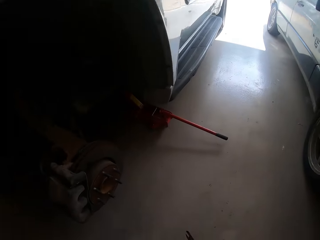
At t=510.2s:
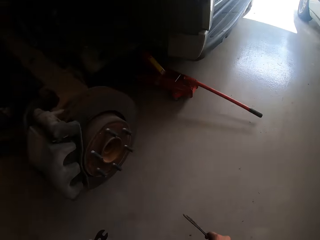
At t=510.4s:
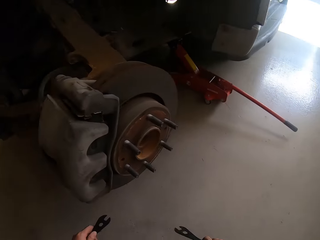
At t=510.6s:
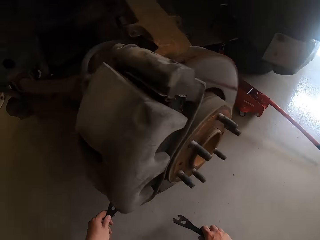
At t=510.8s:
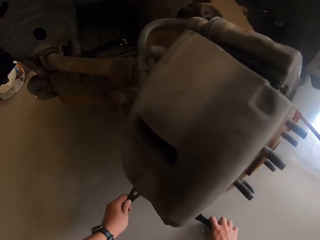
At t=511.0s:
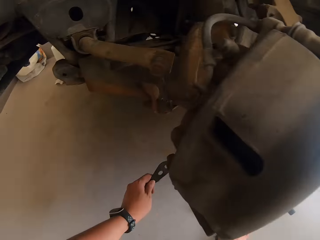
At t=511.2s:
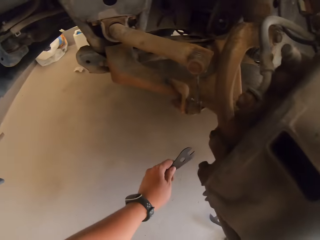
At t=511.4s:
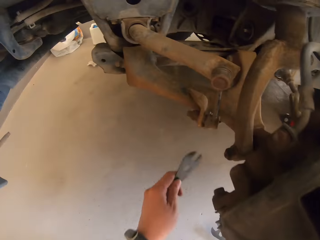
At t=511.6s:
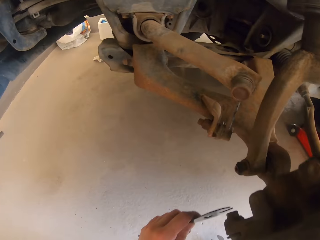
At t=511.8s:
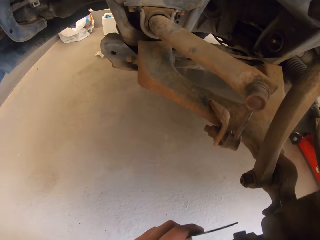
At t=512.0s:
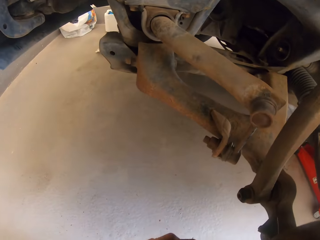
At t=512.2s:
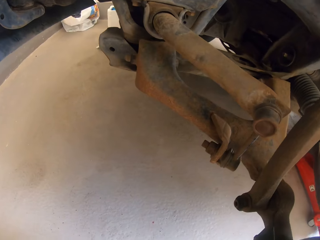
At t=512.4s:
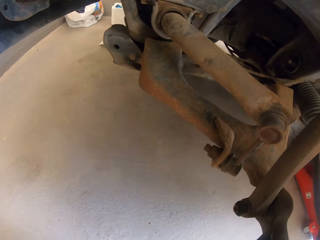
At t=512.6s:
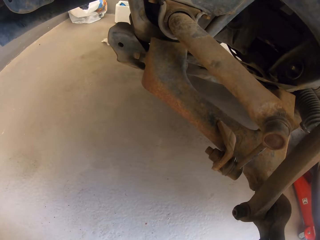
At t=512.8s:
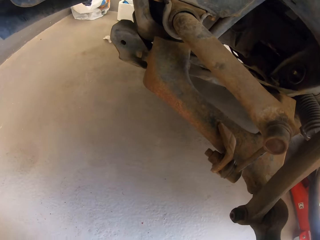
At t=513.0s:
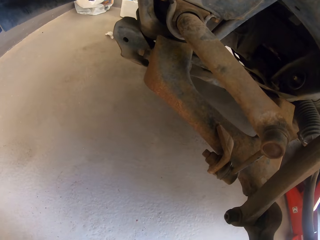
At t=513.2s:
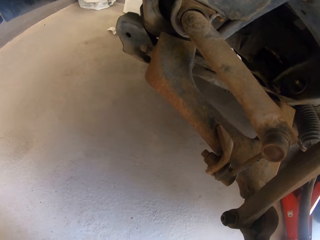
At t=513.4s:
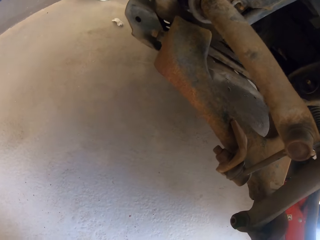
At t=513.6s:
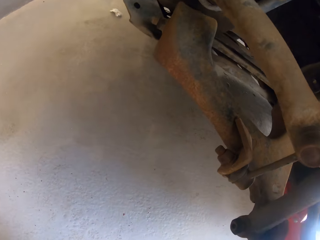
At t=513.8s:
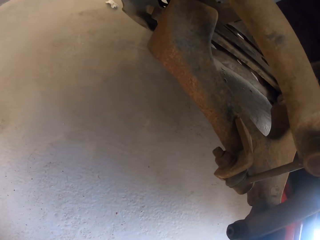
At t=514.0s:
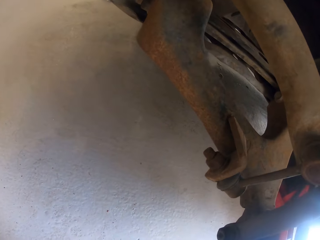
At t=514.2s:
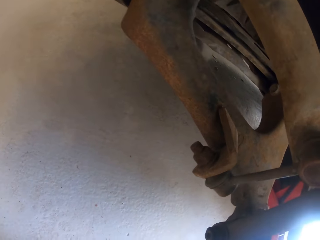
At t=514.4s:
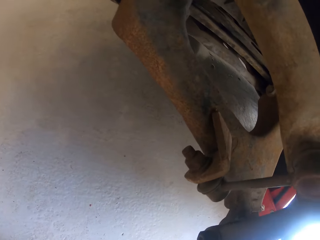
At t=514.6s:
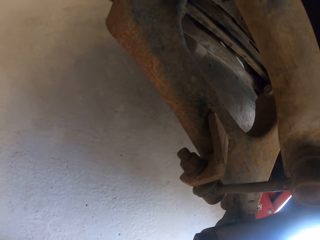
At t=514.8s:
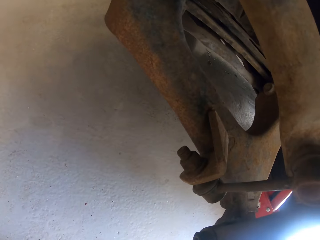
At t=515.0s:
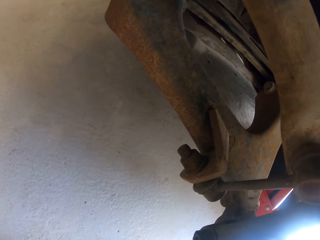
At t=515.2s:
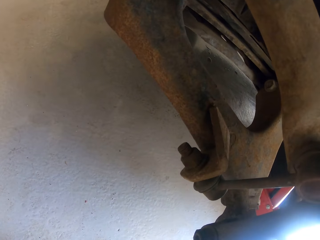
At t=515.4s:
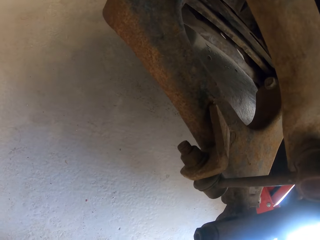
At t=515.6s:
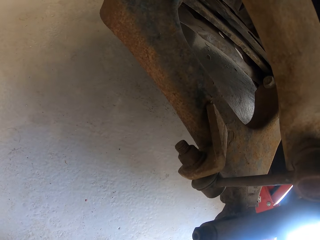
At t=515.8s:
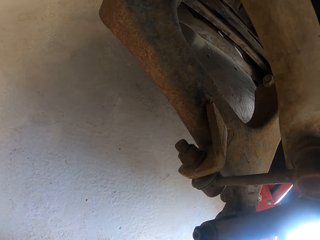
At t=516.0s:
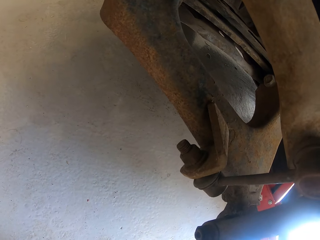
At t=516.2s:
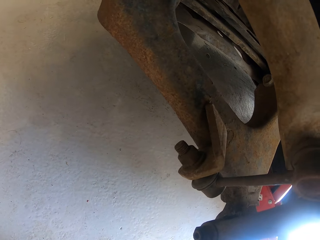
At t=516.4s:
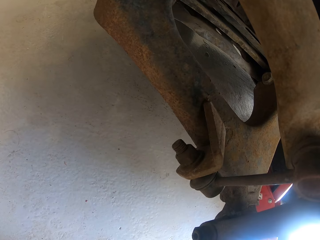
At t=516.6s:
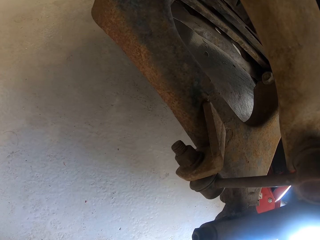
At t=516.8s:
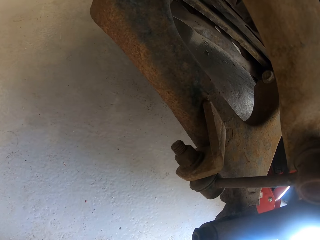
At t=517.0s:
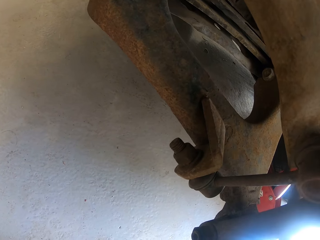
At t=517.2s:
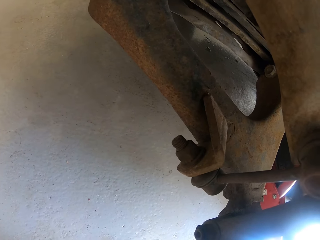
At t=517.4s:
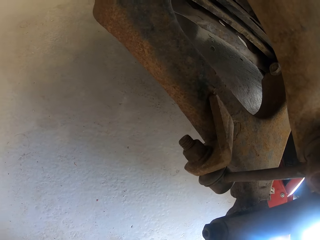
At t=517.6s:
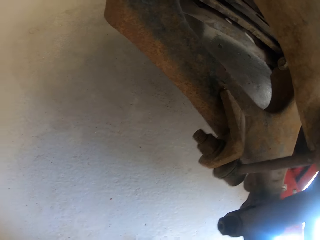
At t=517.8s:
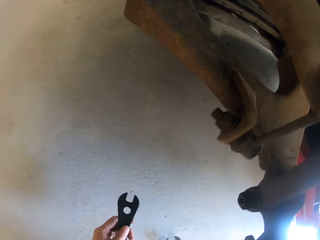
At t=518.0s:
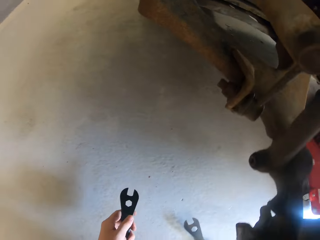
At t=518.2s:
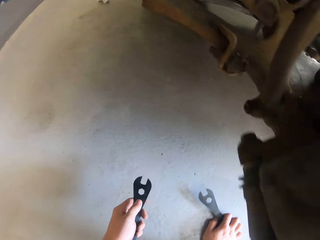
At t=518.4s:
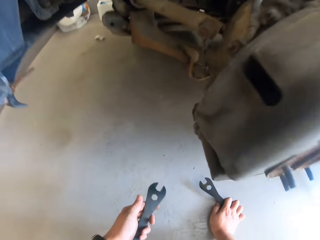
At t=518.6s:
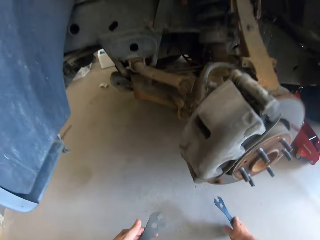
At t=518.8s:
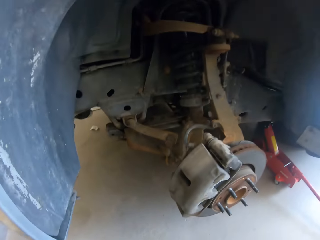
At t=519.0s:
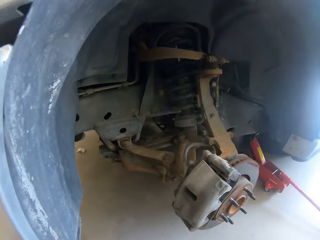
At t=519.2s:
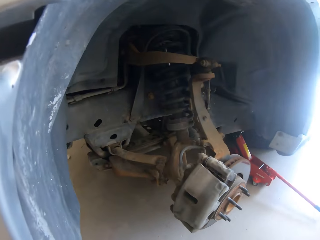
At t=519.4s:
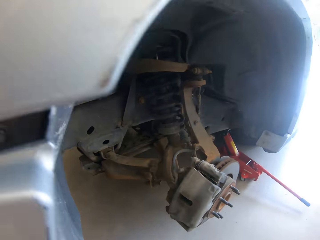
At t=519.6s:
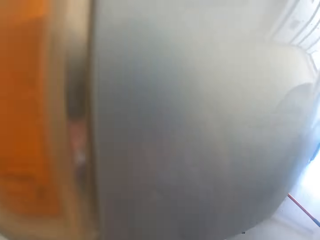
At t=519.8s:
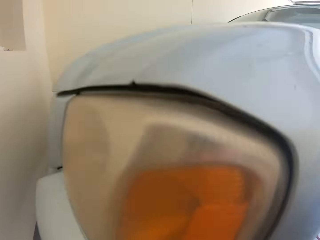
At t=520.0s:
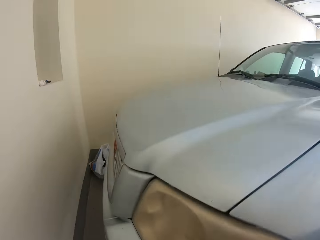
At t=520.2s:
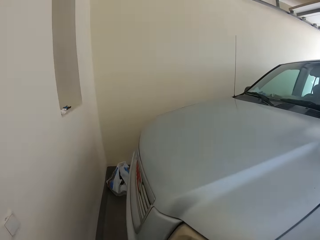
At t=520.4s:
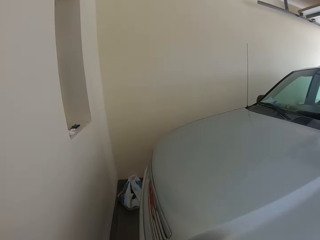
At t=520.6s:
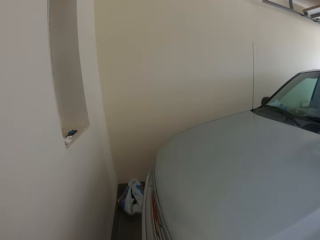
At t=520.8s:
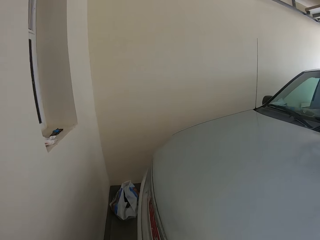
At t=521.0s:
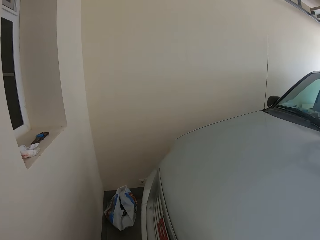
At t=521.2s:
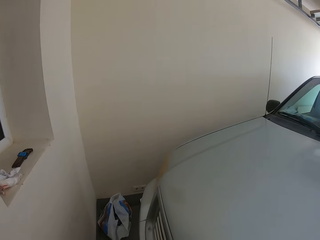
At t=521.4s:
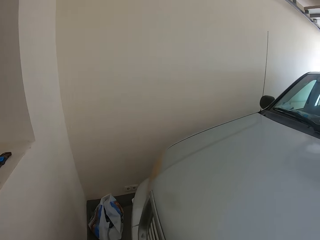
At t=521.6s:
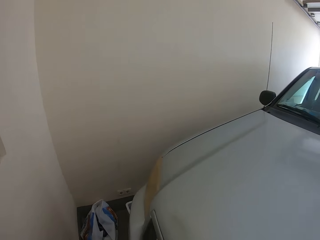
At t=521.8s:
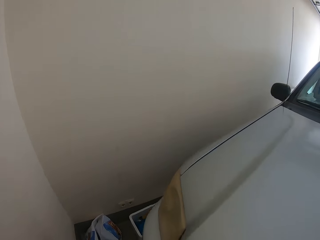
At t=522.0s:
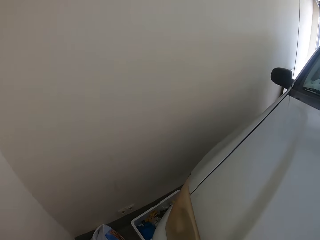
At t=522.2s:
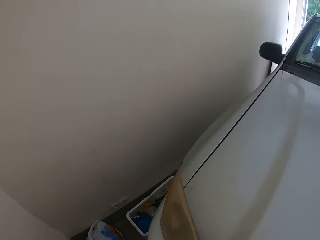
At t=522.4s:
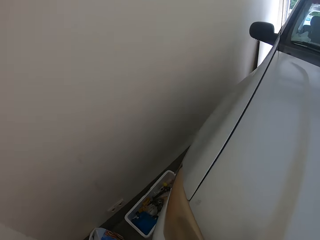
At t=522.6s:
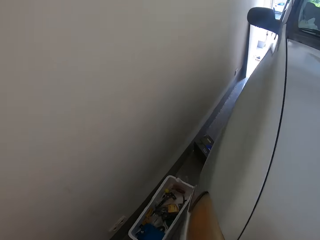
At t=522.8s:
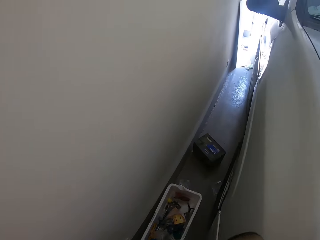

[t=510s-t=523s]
The camera wearer bends beside the vehicle. He looks under the vehicle. He fastens the lug nuts. He looks at a spanner. He stands from his knees. He walks beside the wall around the garage.

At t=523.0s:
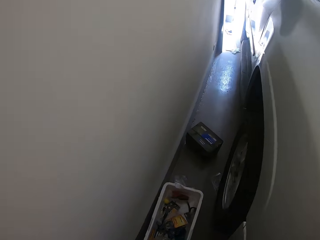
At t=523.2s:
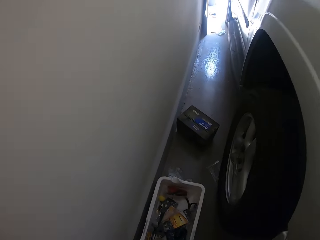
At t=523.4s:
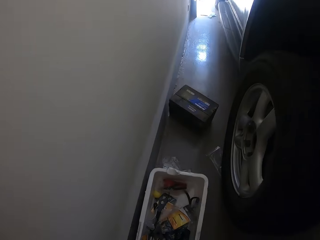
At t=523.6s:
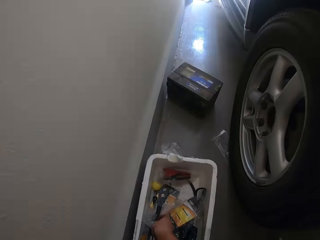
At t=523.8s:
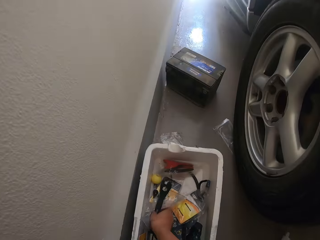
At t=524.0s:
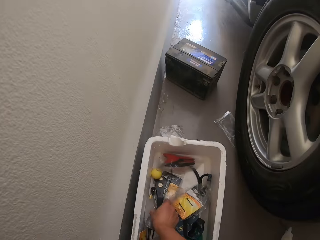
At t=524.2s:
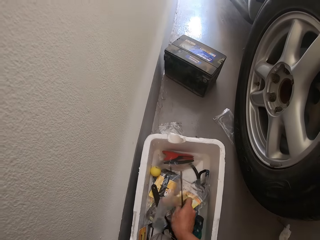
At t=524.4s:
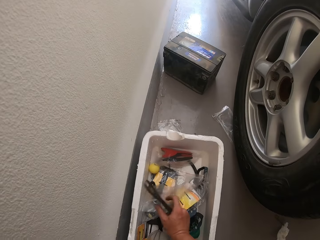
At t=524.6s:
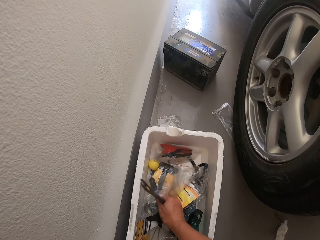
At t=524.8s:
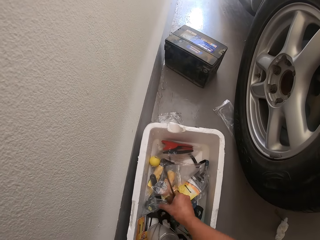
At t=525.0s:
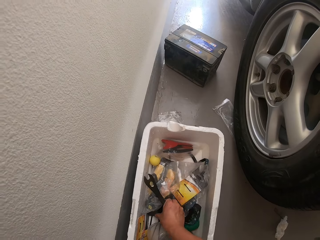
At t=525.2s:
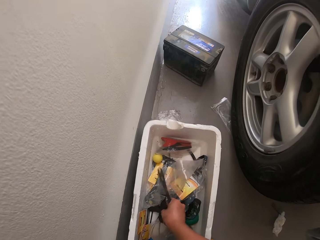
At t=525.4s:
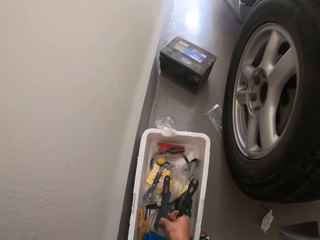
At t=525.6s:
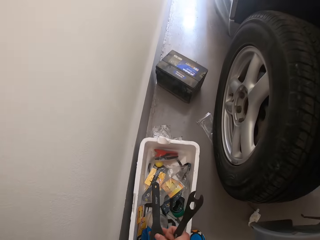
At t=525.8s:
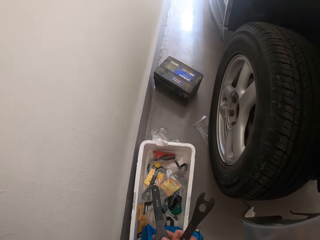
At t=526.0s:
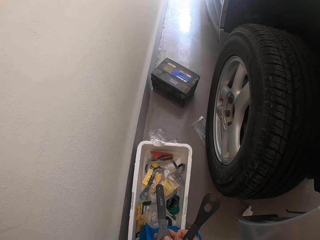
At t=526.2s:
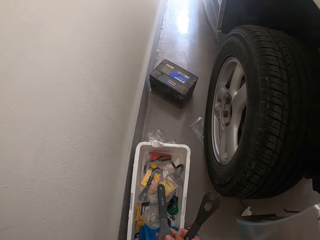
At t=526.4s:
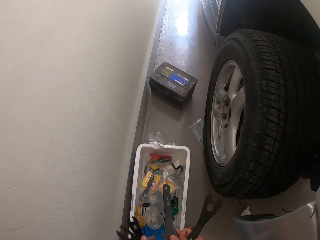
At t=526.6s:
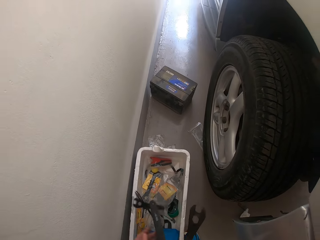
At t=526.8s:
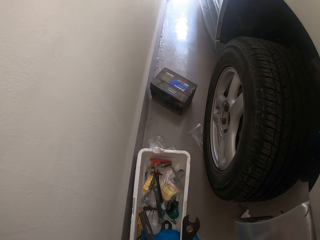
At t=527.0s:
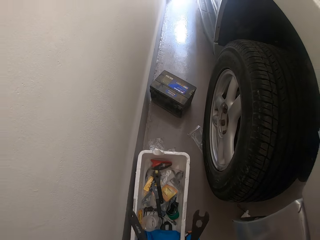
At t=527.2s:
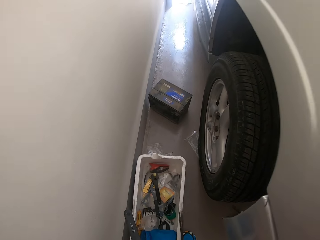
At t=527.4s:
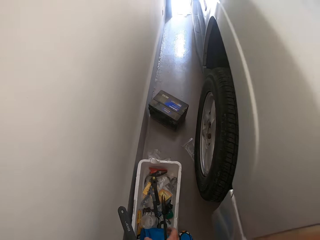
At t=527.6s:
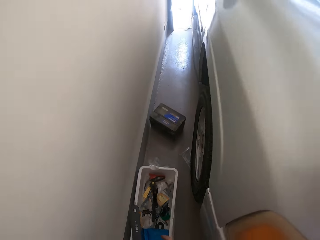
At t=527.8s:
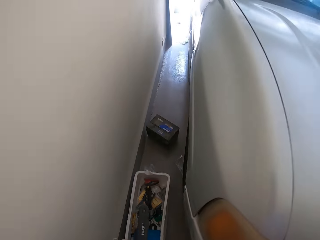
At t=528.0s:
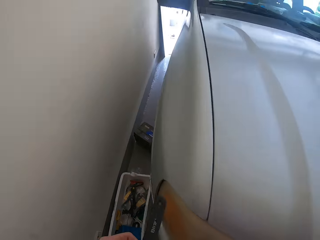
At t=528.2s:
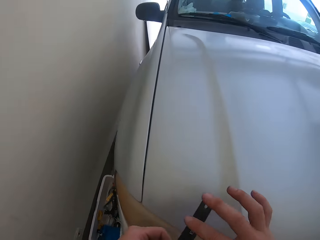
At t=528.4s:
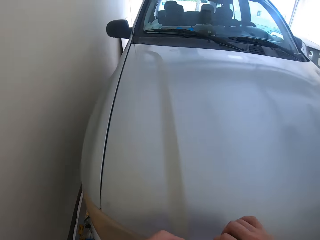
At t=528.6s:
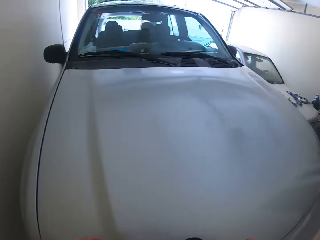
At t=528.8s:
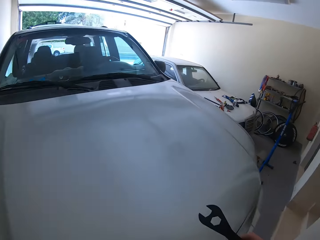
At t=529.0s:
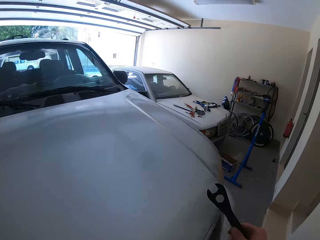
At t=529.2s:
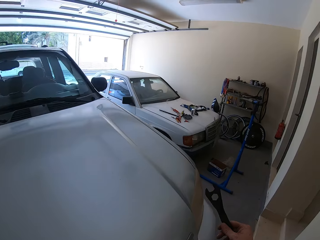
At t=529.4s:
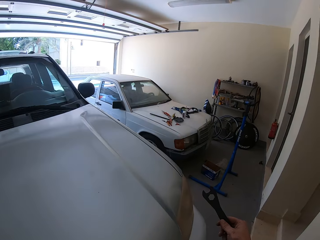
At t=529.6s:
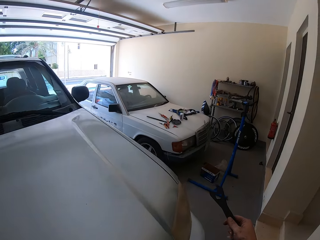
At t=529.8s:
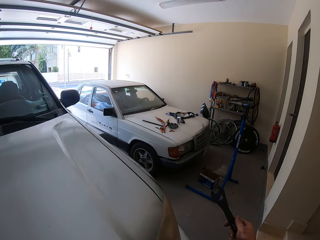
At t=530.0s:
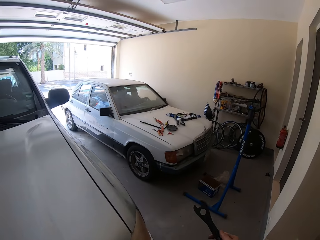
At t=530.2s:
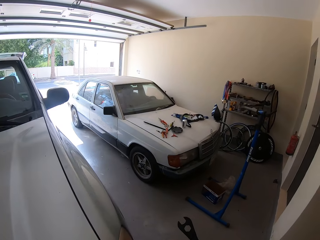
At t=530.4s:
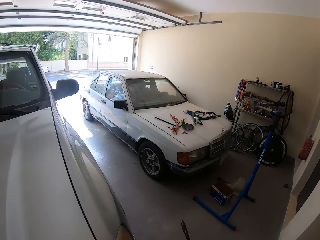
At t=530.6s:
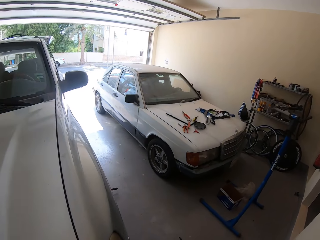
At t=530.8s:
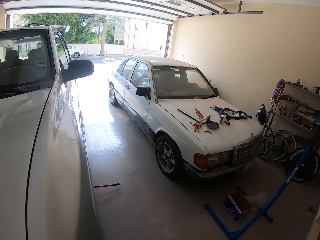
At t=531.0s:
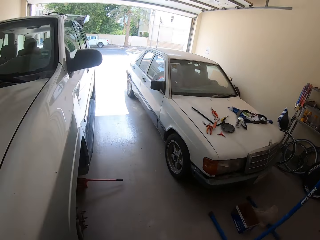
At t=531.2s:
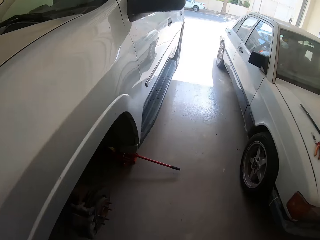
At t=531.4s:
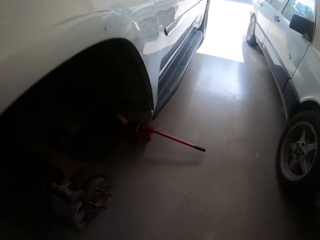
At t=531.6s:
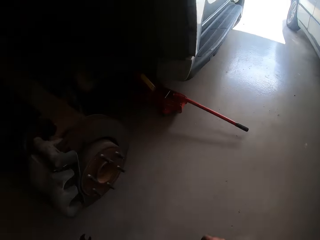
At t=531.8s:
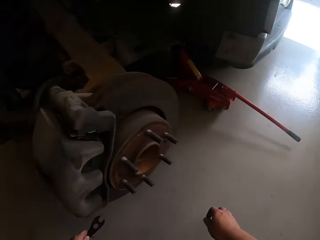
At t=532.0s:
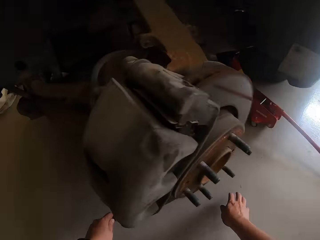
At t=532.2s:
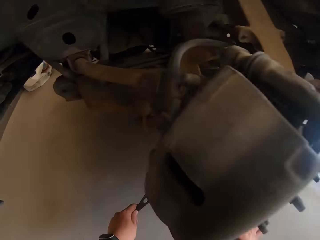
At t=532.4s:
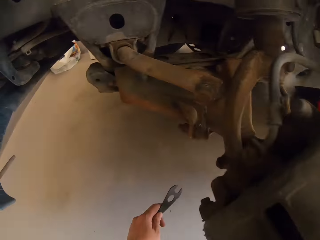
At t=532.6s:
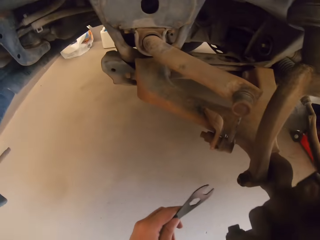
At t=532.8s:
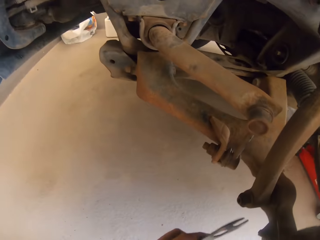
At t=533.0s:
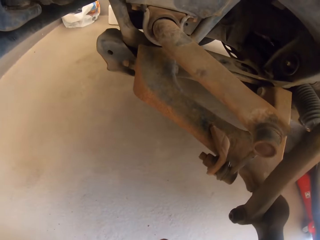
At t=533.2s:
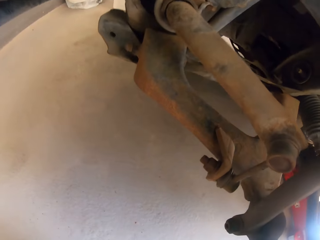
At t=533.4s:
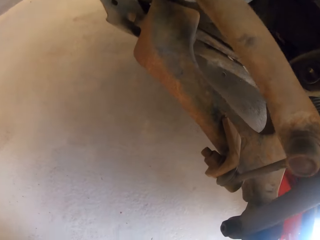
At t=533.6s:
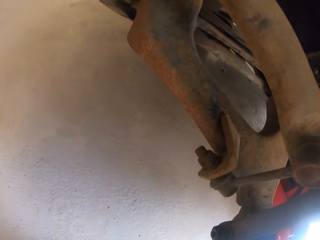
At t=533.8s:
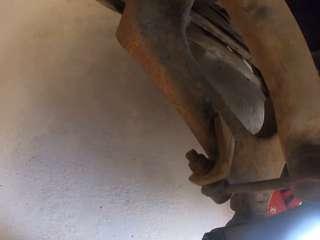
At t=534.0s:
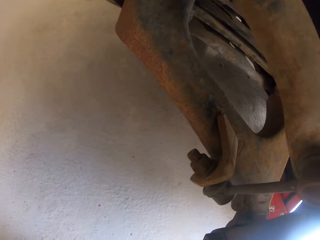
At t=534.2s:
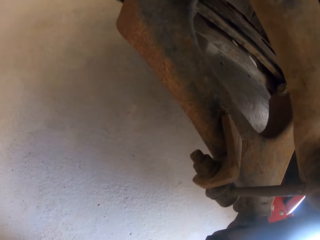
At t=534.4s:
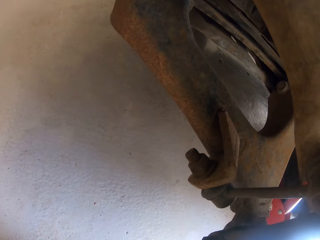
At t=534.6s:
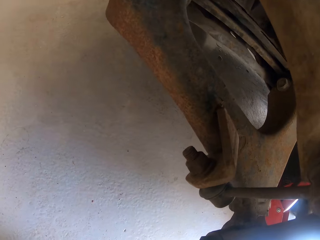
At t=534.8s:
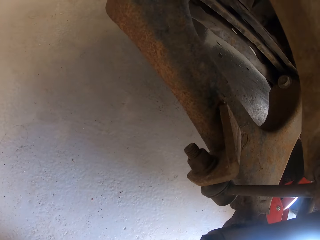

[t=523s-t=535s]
The camera wearer picks up a spanner from the tool box. They look at the spanner. They throw the spanner into the tool box. They hold the spanner. They walk beside the wall. They bend beside the vehicle and look under the vehicle.
